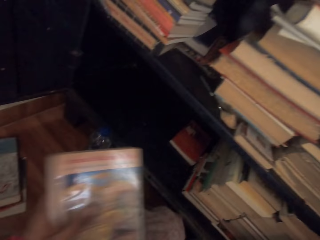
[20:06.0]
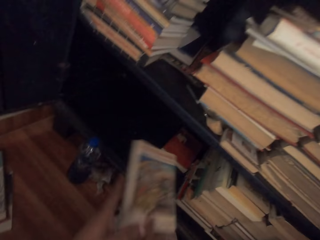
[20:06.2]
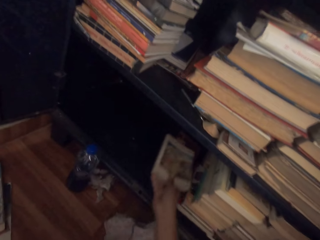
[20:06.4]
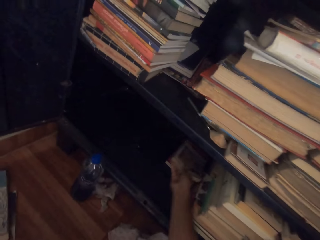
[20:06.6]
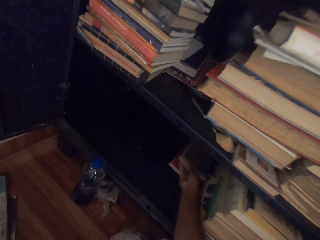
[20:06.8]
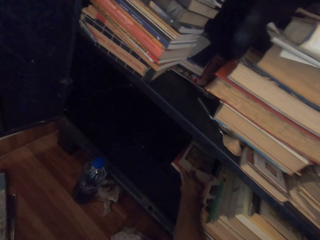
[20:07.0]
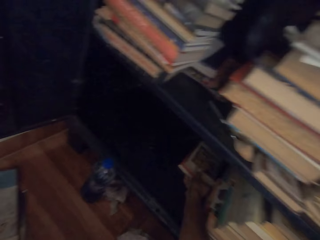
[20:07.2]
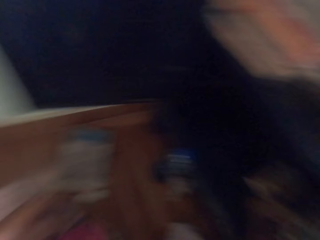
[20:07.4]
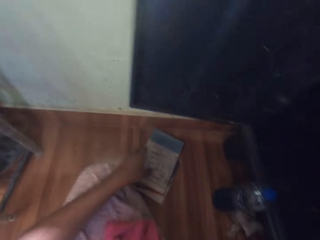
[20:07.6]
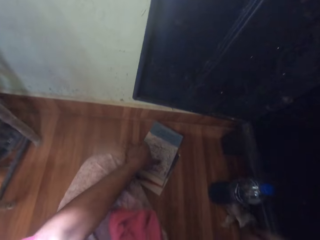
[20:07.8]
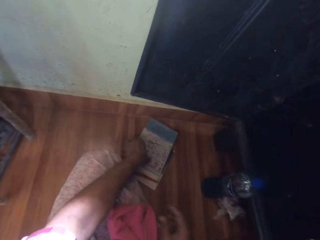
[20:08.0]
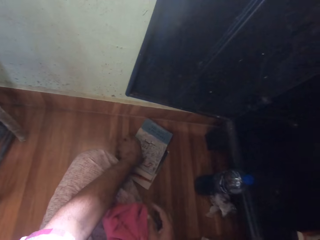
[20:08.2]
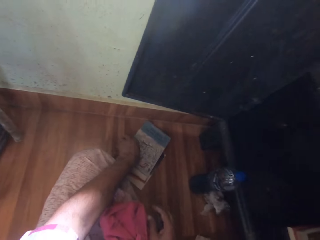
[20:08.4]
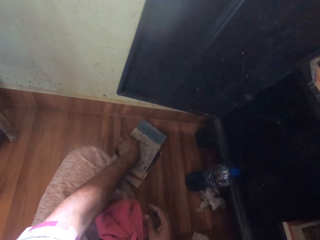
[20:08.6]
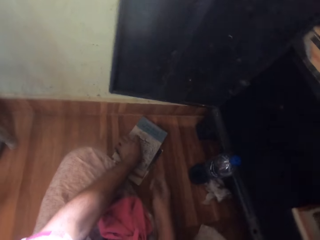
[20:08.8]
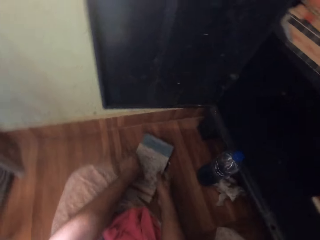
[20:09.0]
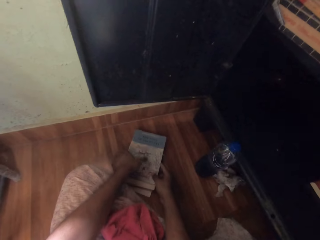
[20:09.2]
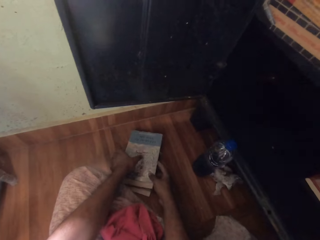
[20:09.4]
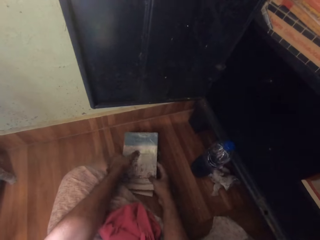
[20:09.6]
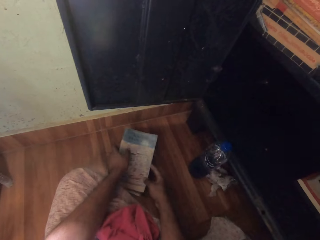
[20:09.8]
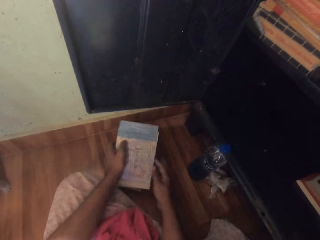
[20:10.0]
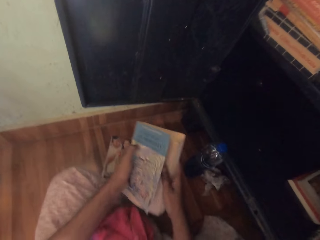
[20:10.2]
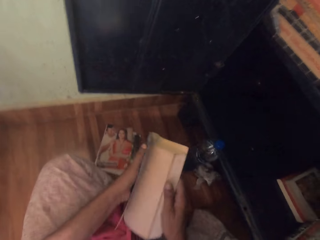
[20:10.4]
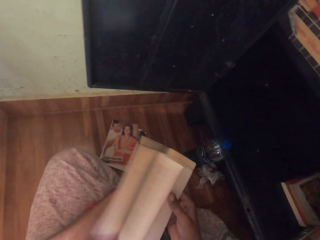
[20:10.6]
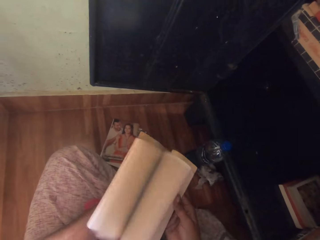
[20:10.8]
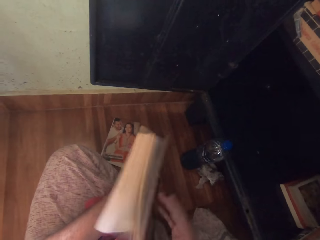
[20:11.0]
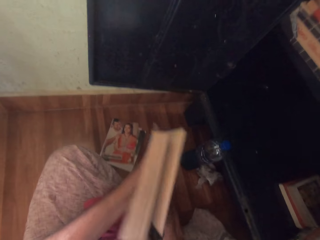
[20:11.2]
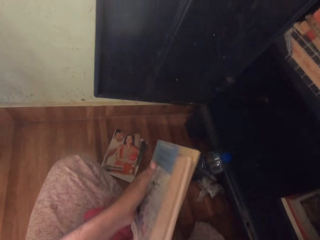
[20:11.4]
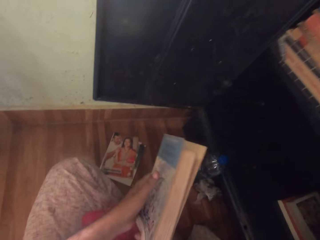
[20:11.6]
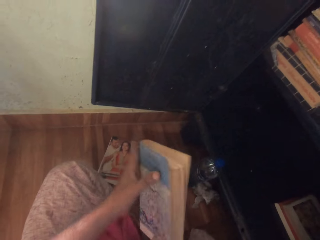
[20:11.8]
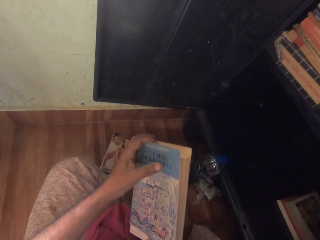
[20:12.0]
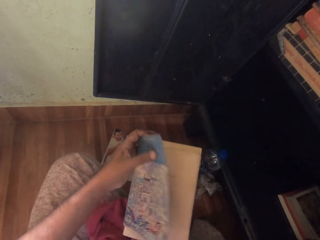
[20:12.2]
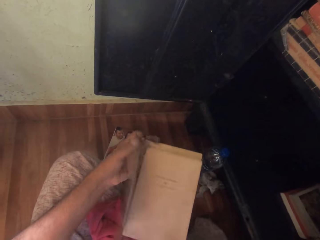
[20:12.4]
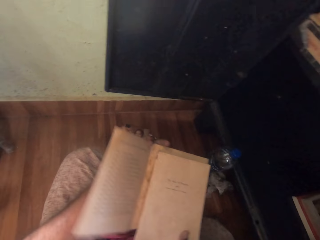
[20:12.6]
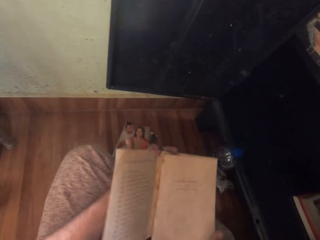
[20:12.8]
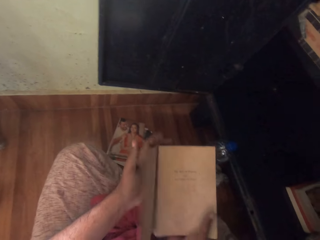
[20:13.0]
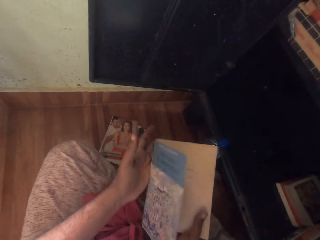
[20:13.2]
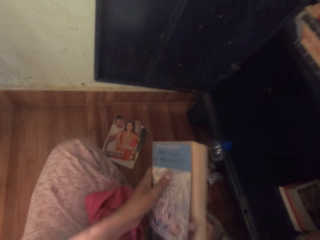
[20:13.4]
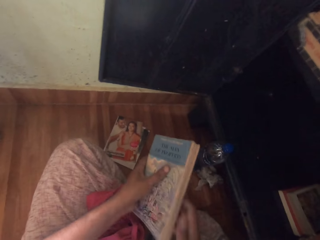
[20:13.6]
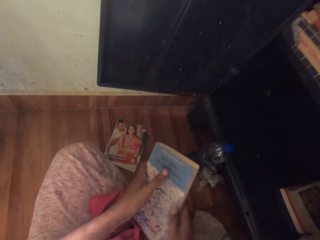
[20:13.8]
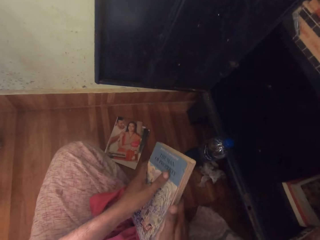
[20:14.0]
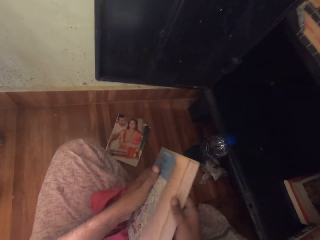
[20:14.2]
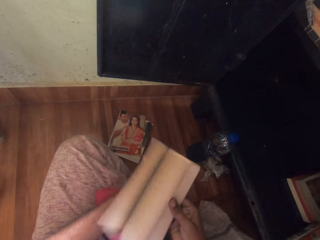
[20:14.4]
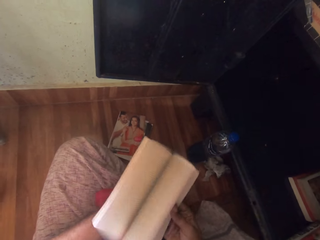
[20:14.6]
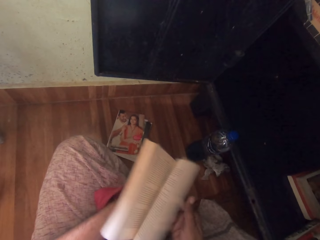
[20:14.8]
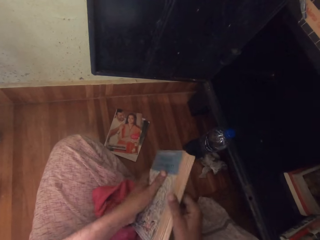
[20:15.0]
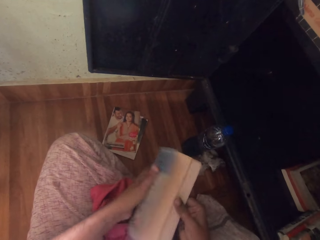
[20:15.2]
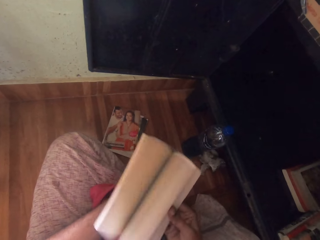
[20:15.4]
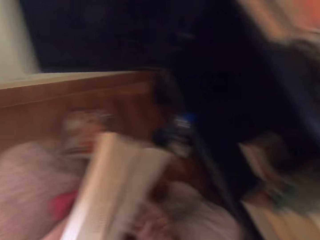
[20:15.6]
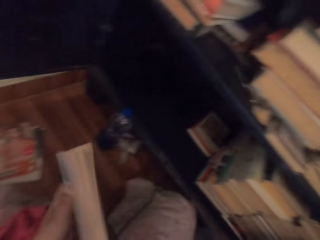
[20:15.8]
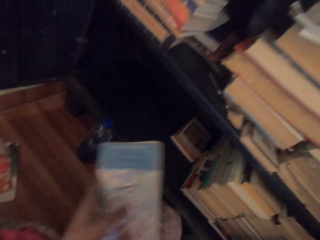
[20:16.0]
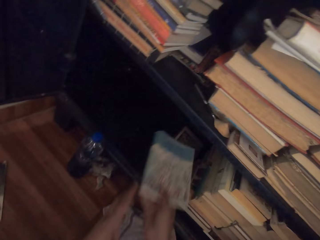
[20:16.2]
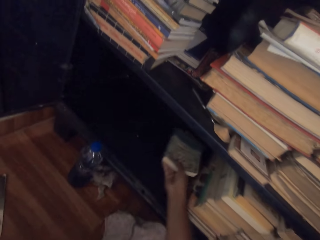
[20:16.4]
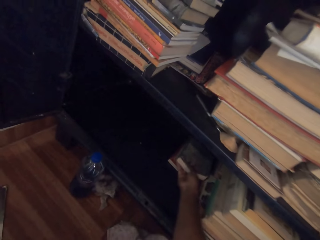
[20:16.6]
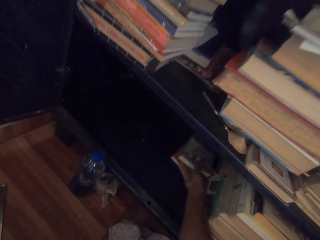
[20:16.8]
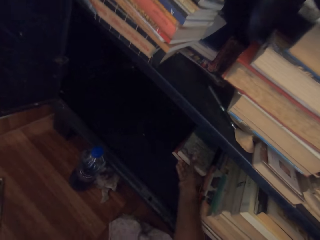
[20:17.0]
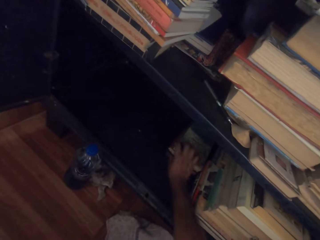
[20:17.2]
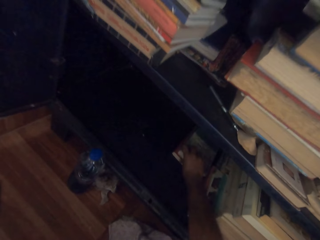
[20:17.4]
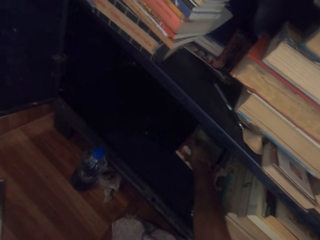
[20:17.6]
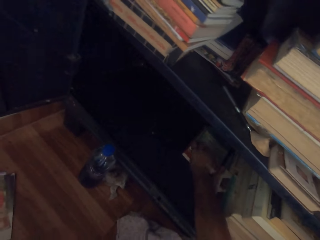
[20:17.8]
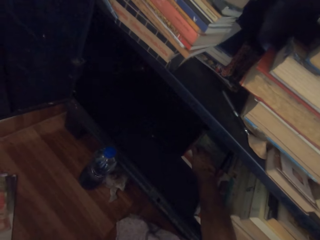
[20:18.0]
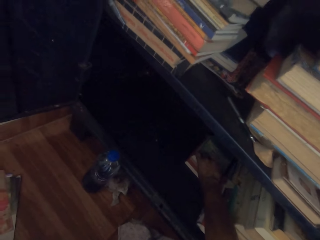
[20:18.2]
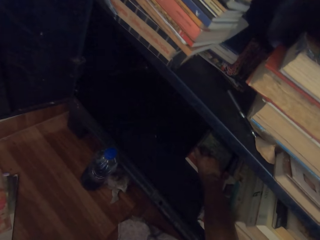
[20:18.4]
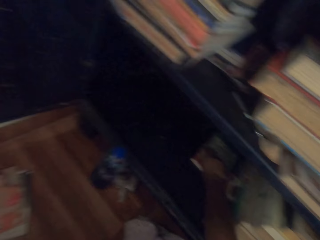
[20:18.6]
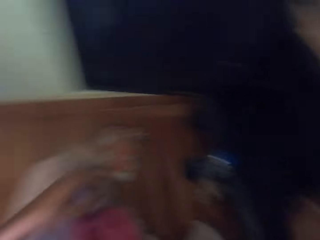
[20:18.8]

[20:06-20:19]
The camera wearer drops the book in his right hand on the book in the shelf. He turns. He holds a book on the books on the floor with his left hand. He picks the book on the books on the floor with both hands. He flips the pages of the book in his left hand with his right hand. He flips the front page of the book in his right hand with his left hand. He flips the pages of the book in his left hand with his right hand. He drops the book in his right hand on the books in the shelf.

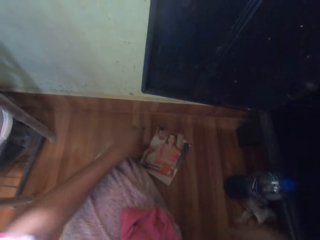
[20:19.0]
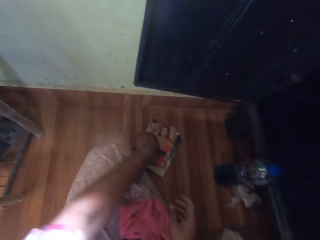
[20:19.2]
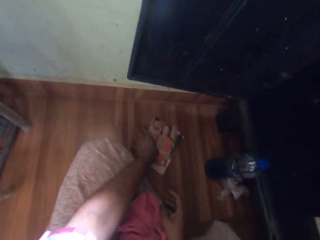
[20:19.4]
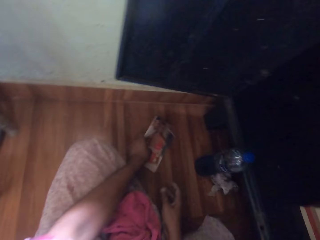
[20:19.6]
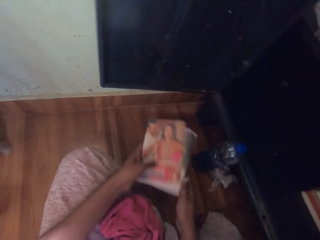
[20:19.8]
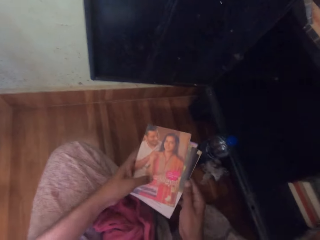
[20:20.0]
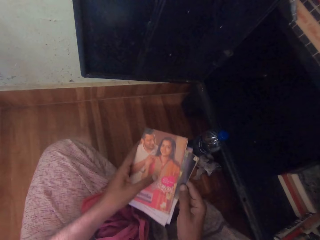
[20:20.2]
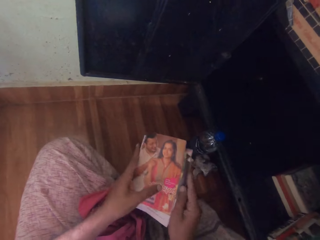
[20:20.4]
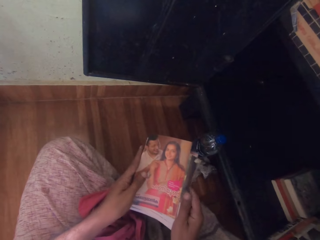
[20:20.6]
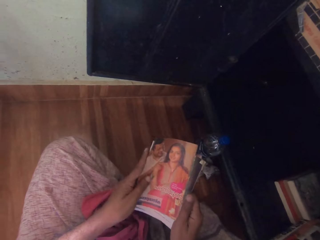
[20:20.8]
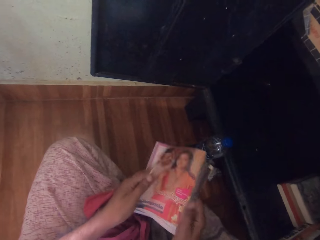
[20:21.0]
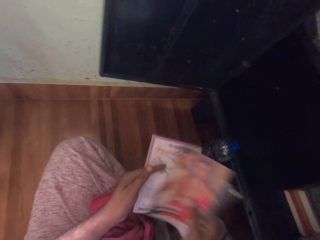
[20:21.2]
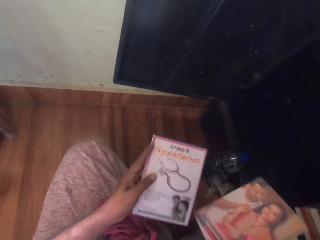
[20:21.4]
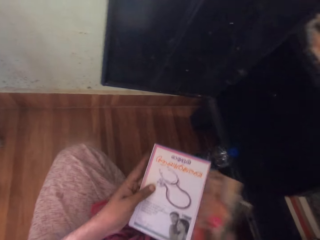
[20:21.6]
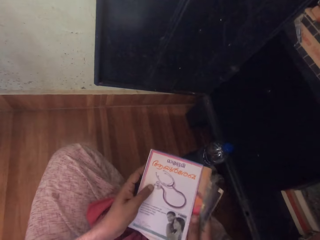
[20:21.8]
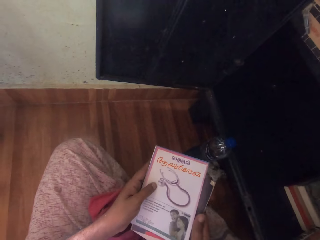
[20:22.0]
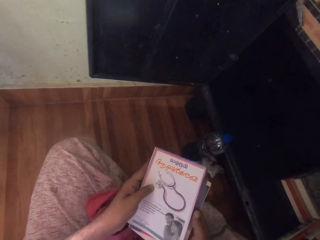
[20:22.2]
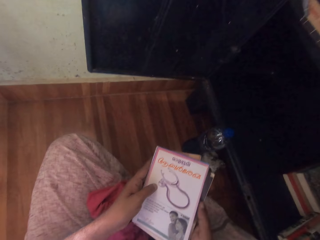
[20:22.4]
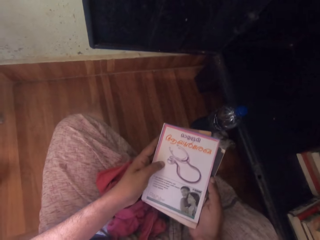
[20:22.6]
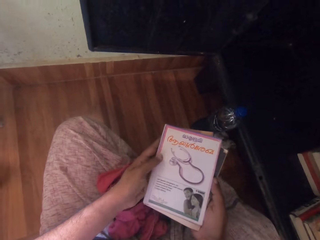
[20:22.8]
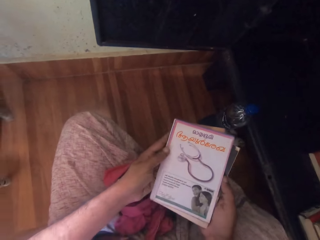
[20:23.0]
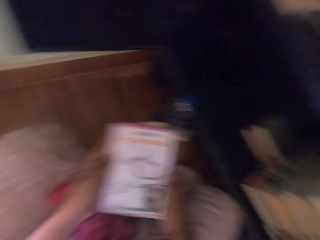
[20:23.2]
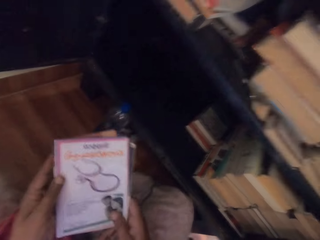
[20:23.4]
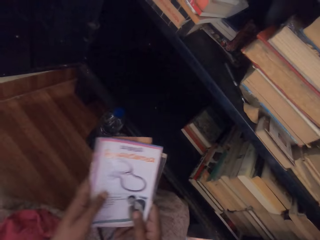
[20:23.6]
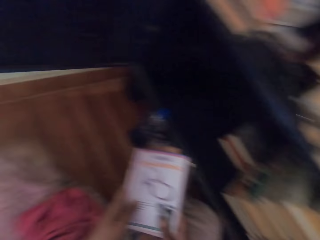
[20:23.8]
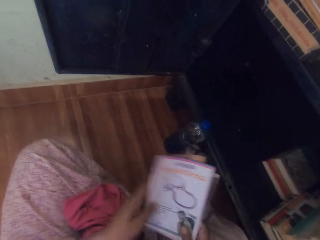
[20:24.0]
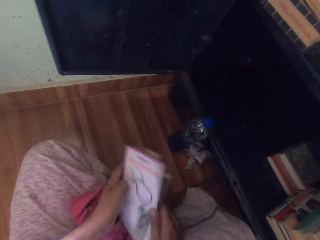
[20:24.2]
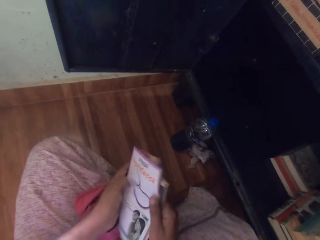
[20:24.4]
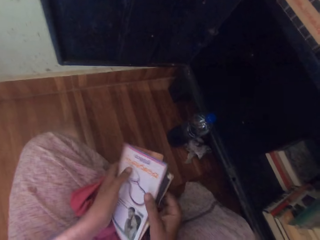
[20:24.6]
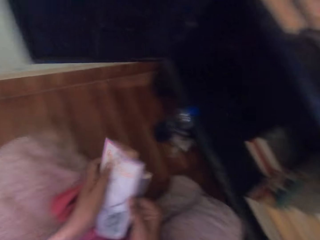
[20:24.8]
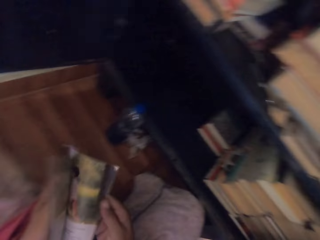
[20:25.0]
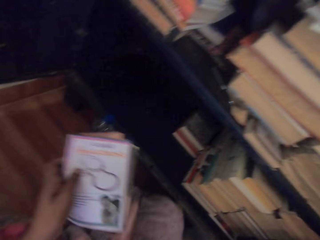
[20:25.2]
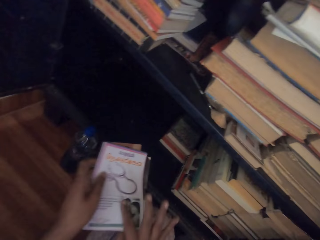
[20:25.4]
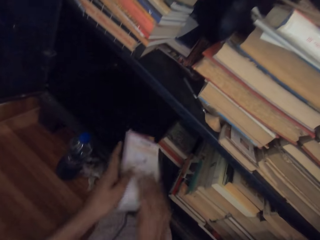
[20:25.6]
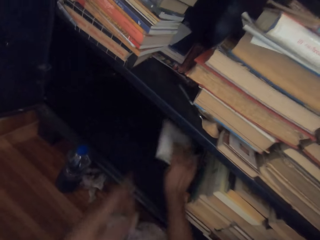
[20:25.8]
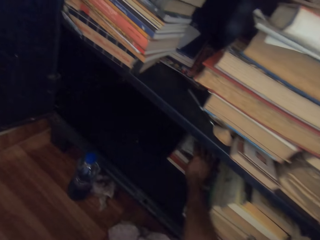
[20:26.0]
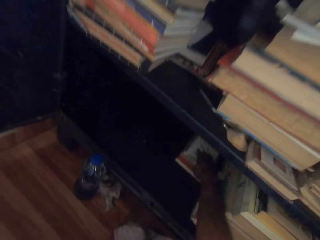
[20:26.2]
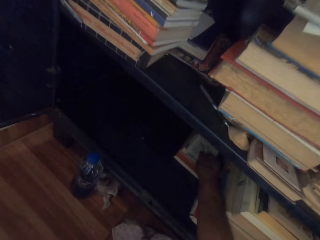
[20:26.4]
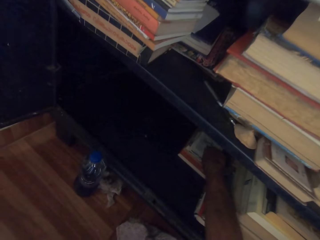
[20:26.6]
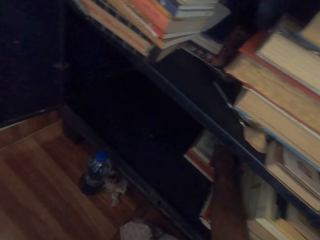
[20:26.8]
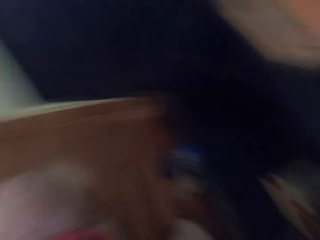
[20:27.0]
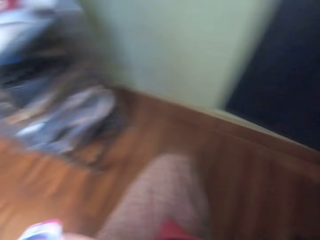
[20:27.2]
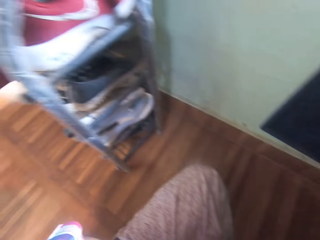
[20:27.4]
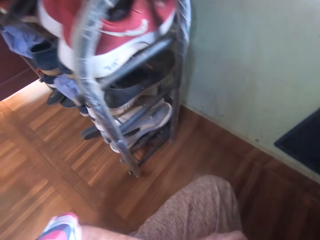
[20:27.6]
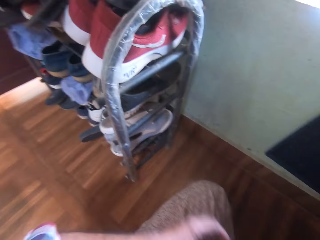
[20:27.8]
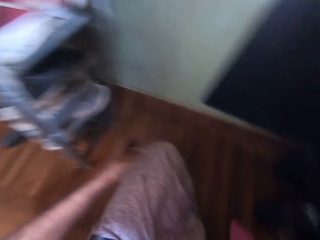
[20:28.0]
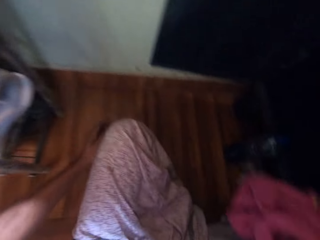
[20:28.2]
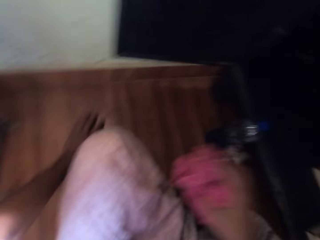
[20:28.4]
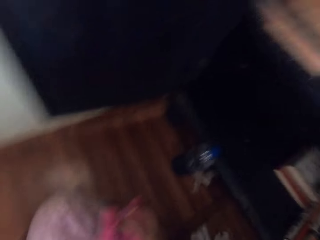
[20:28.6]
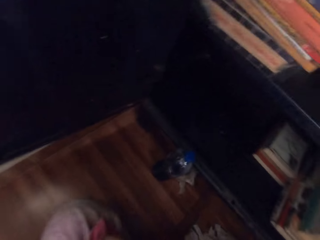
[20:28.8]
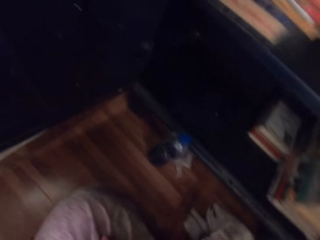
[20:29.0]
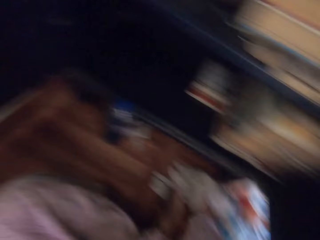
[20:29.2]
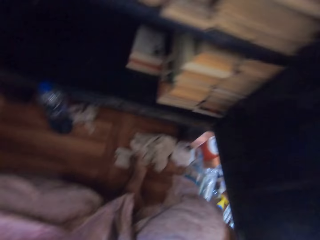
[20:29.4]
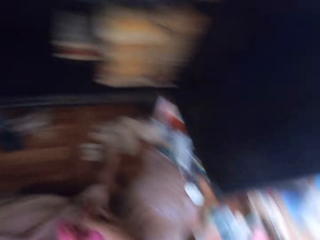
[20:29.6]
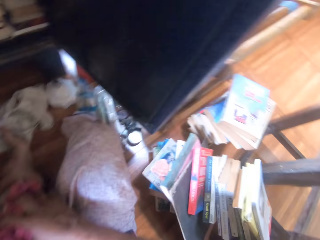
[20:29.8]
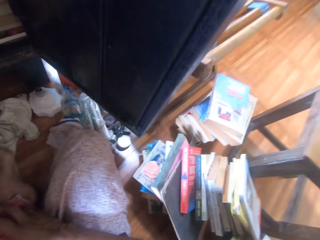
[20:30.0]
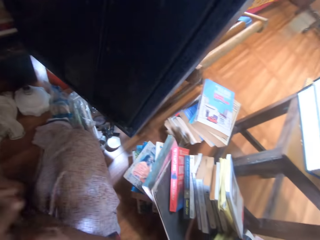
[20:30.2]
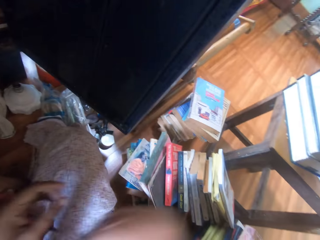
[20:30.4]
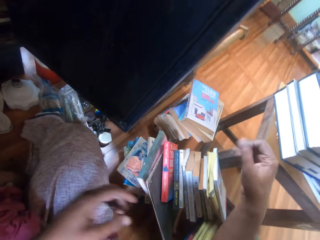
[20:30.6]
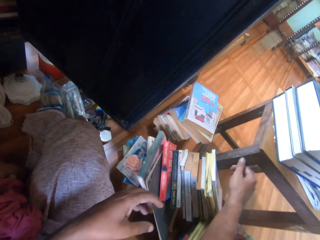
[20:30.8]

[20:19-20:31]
The camera wearer picks the books or booklets on the floor with his left hand. He holds the books in his left hand with his right hand. He looks at the booklets. He separates the books in his hands. He places the book in his left hand on the book in his right hand. He looks at the booklets. He drops the books in his right hand on the books in the shelf. He turns and looks around.
